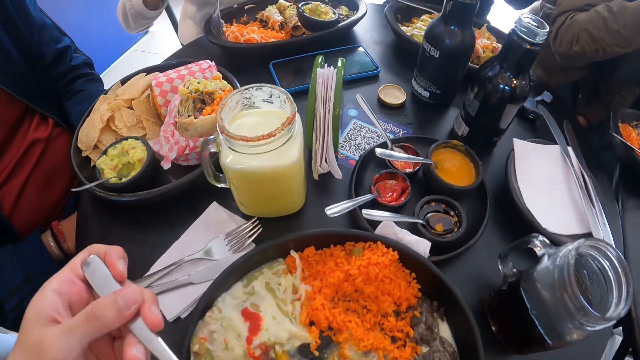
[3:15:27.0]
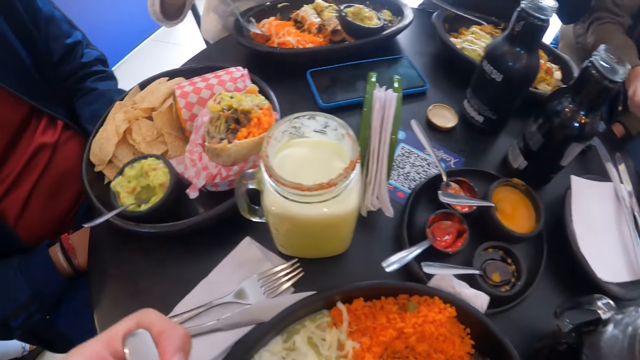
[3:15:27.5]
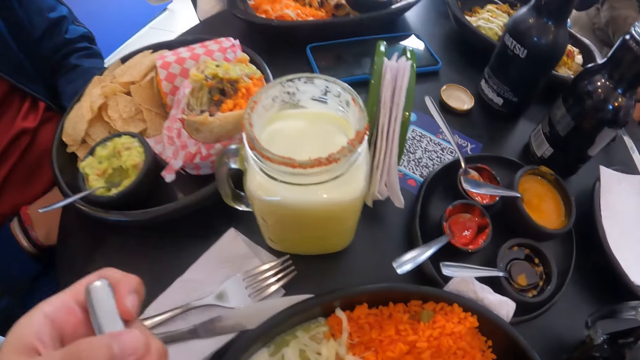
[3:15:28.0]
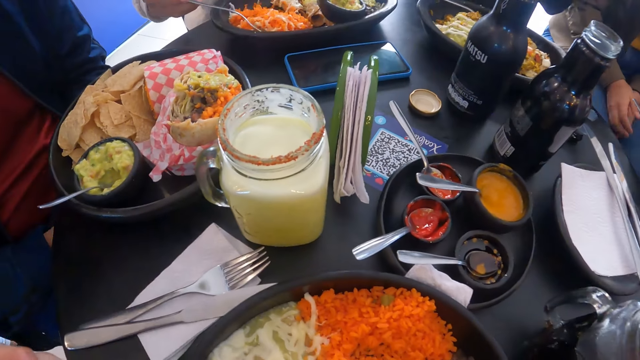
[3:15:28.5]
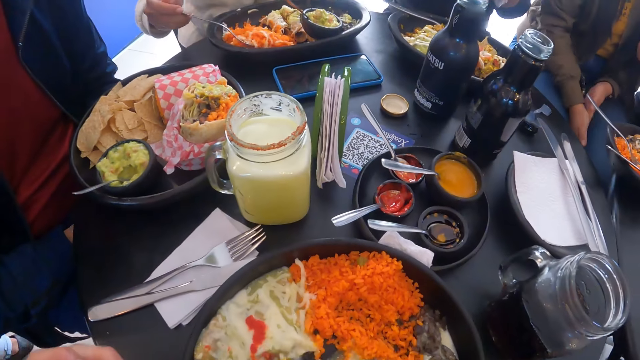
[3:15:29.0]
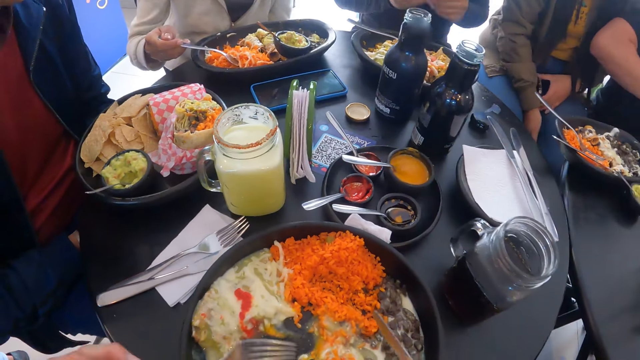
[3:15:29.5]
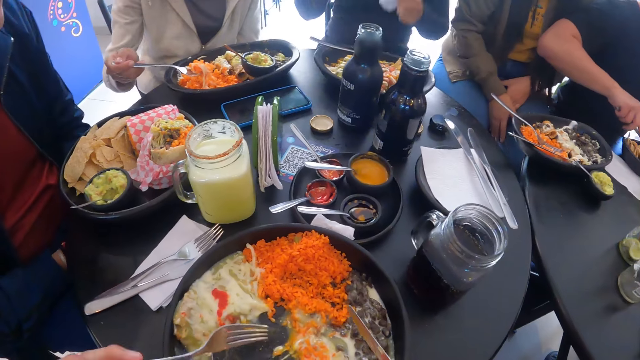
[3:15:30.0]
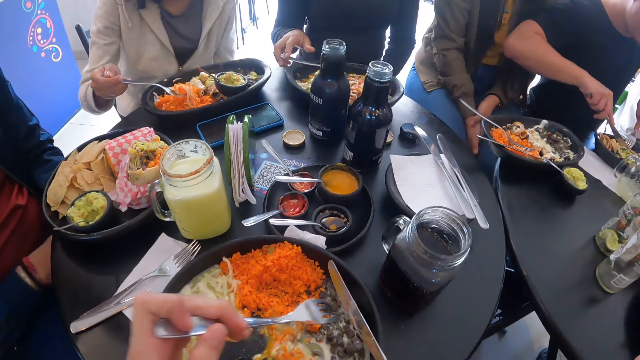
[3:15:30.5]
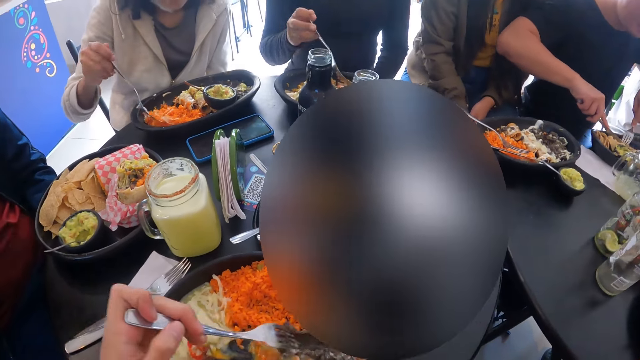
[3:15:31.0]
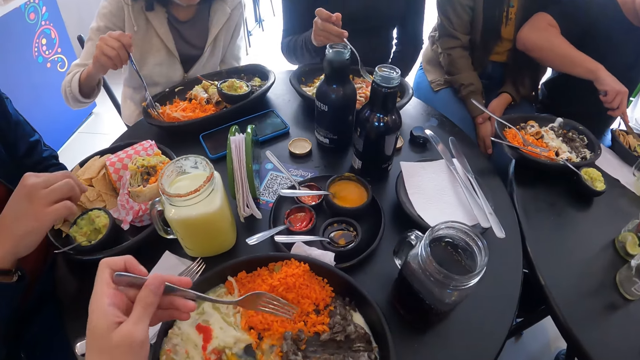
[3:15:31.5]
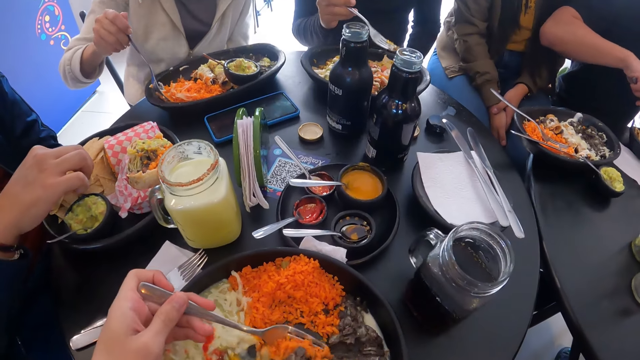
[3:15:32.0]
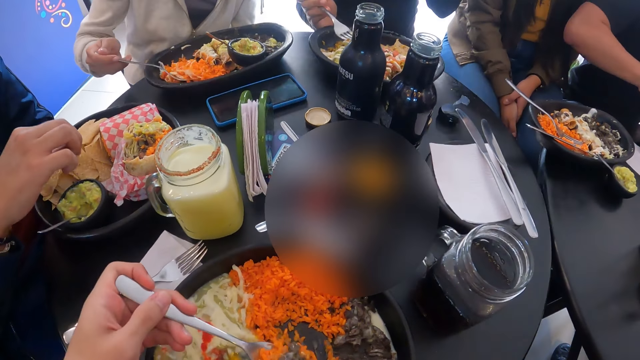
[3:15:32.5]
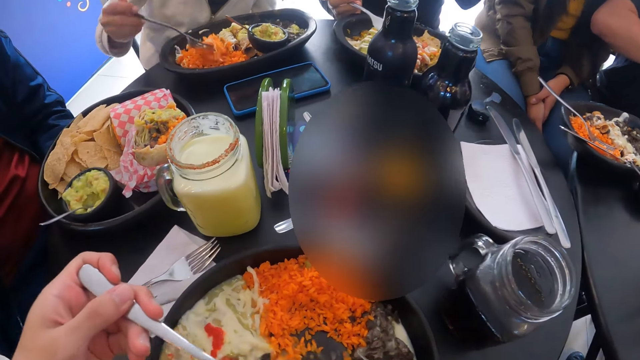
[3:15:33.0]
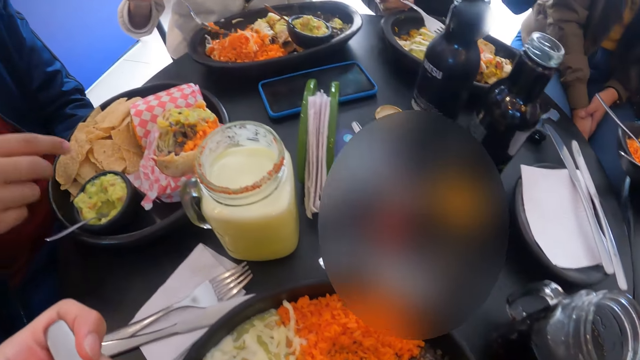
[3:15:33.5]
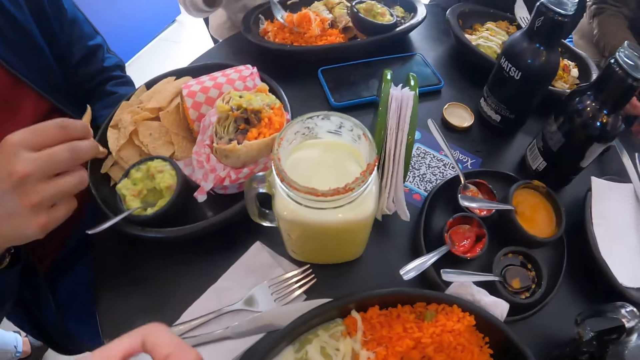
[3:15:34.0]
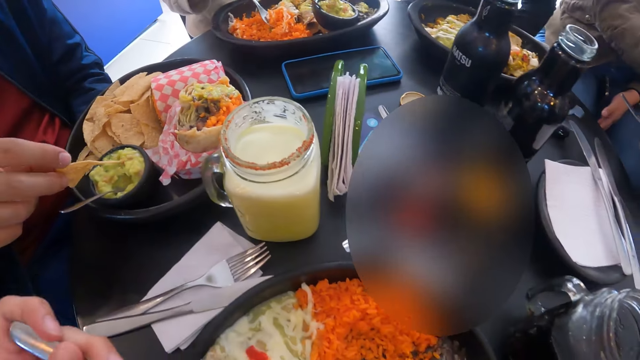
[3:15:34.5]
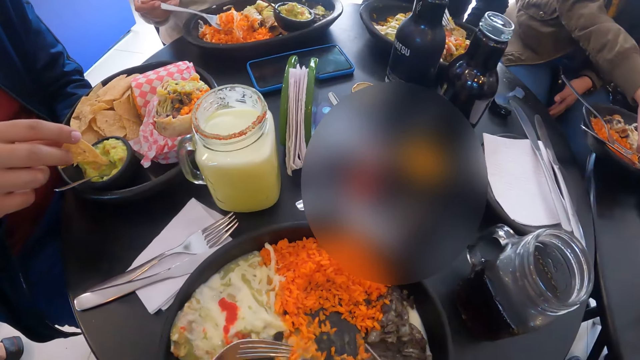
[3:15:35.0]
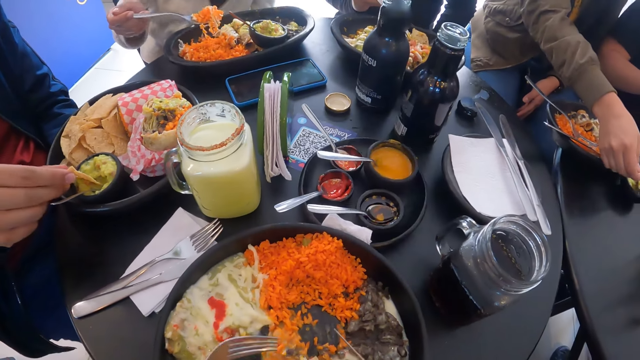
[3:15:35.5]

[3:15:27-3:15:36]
A woman scoops salad from the plate on the table with the fork in her right hand. The camera wearer eats the salad with the fork in his left hand. Another woman rubs both hands with the tissues. A man cuts the beef on the plate with a knife in his right hand. The second woman moves food on the plate on the table with the fork in her right hand. The camera wearer moves rice on the plate with the fork in his left hand. Another man picks a chip from the plate on the table with his right hand. The camera wearer scoops the rice and beans from the plate with the fork and knife in both hands. He eats the rice and beans with the fork in his left hand. The second man picks a chip from the plate on the table with his right hand. The second man dips the chip in the bowl of guacamole with both hands.

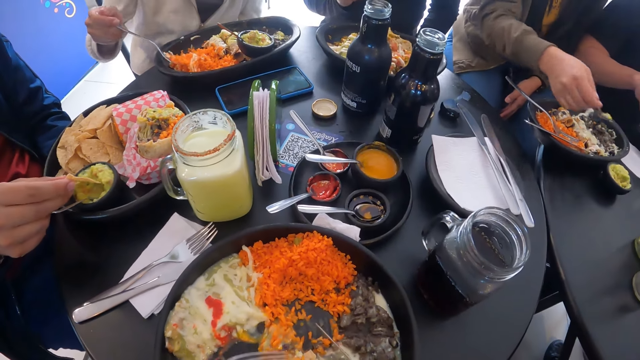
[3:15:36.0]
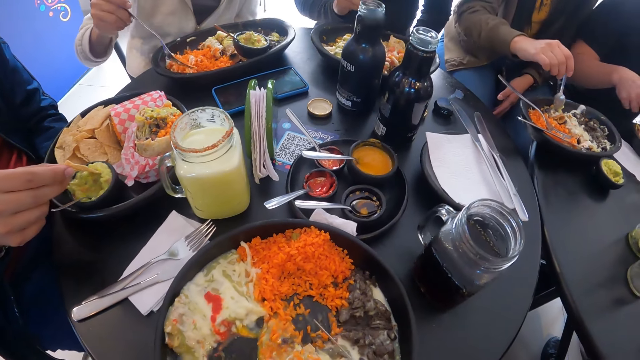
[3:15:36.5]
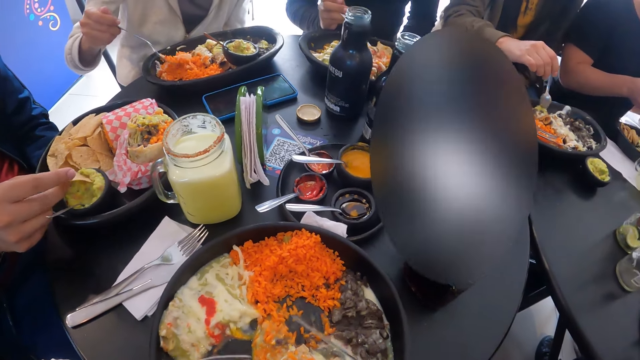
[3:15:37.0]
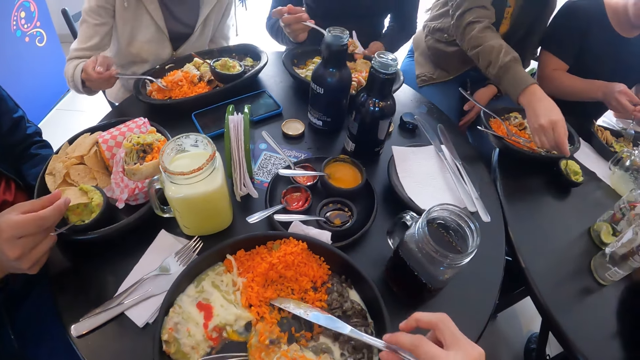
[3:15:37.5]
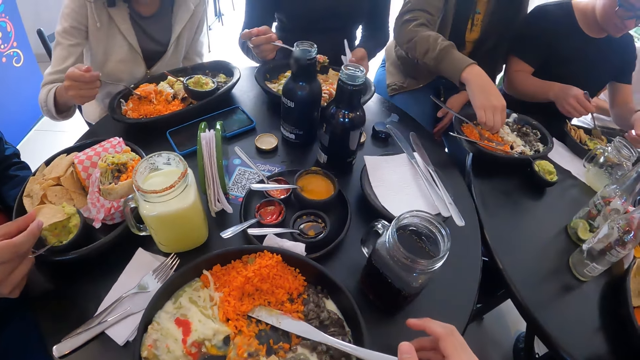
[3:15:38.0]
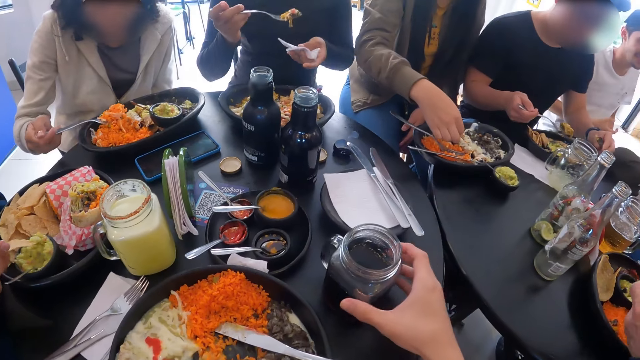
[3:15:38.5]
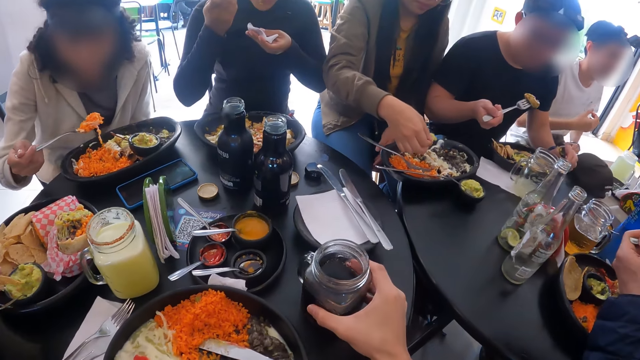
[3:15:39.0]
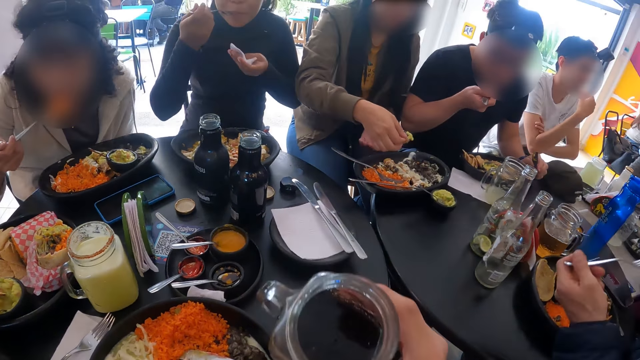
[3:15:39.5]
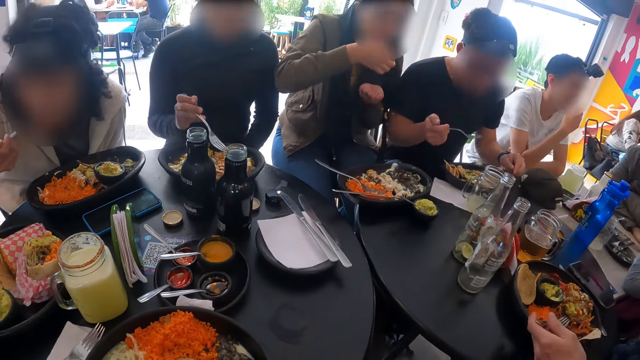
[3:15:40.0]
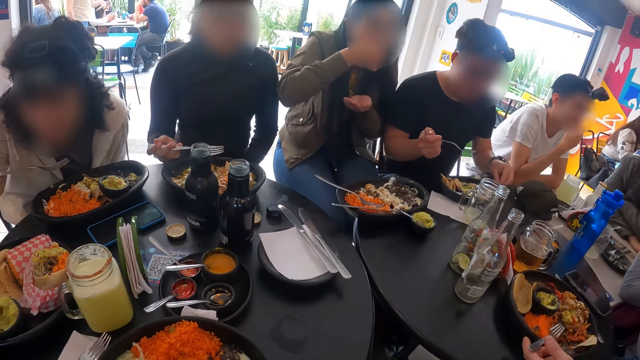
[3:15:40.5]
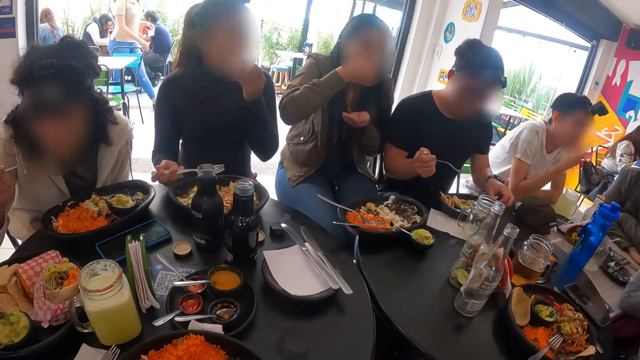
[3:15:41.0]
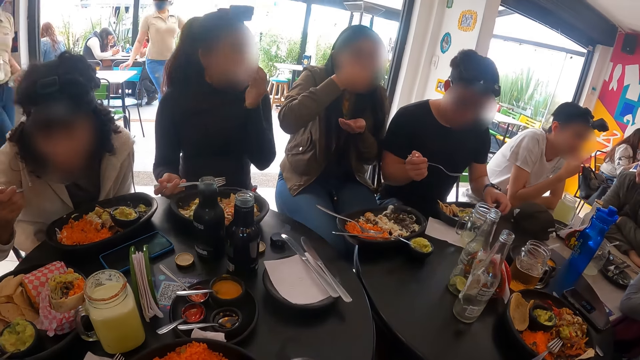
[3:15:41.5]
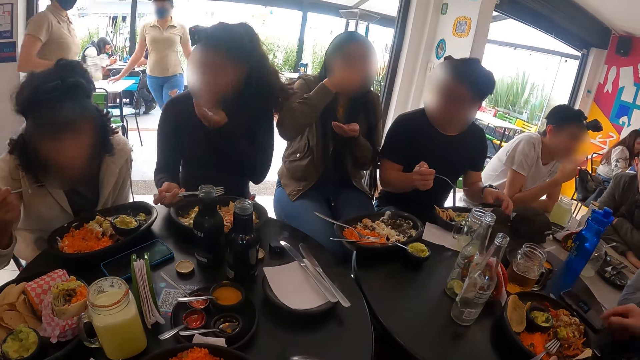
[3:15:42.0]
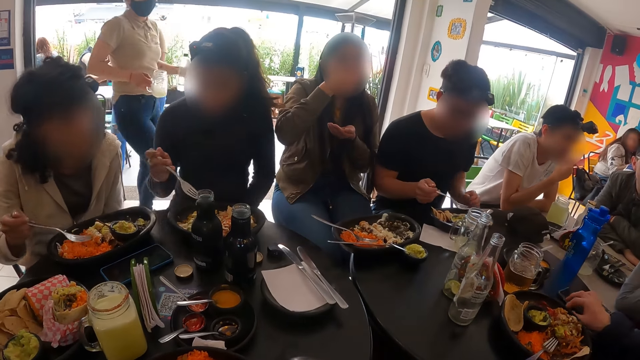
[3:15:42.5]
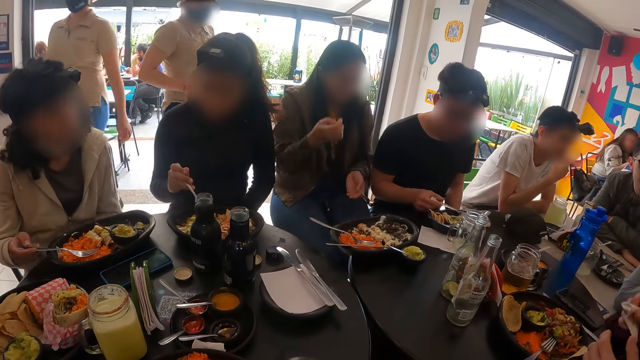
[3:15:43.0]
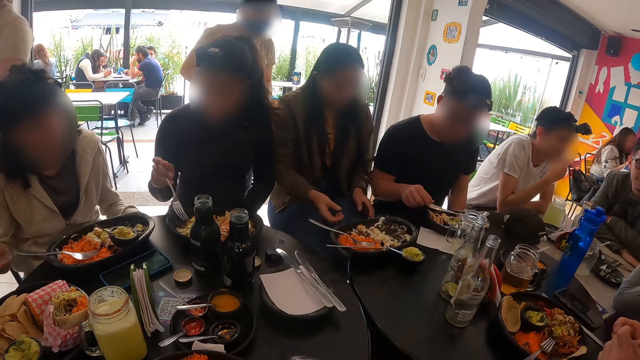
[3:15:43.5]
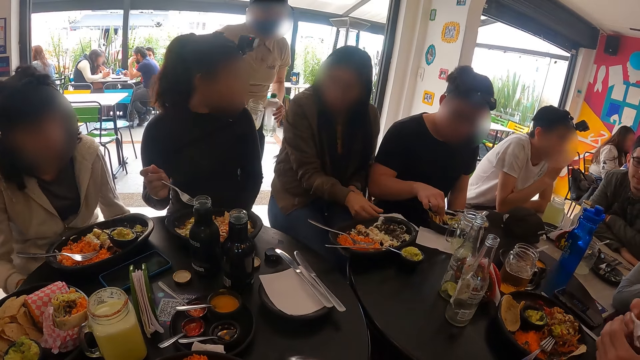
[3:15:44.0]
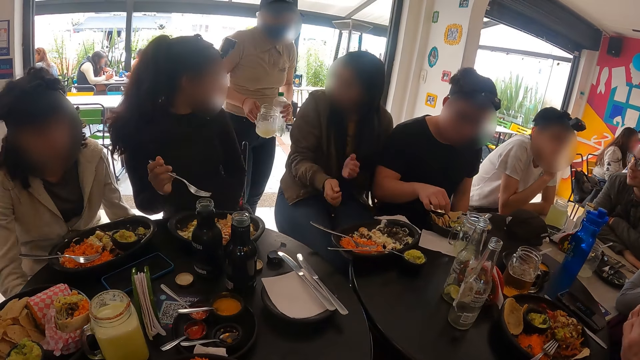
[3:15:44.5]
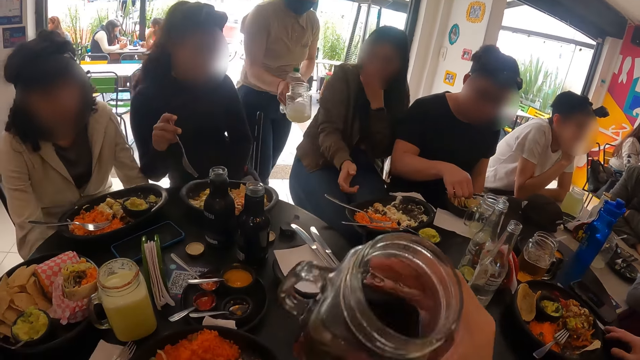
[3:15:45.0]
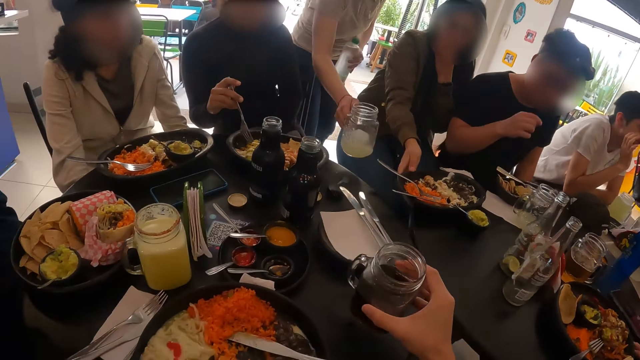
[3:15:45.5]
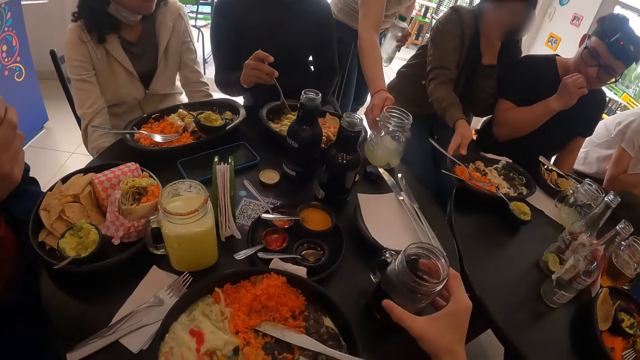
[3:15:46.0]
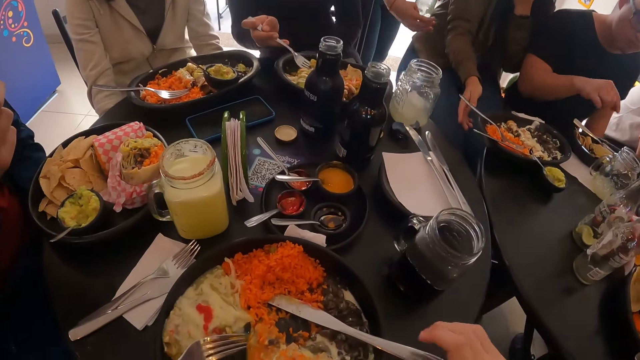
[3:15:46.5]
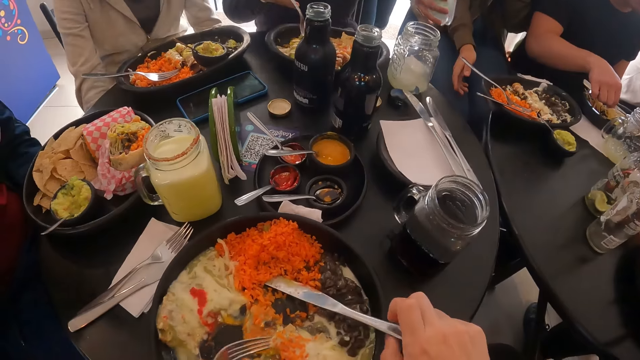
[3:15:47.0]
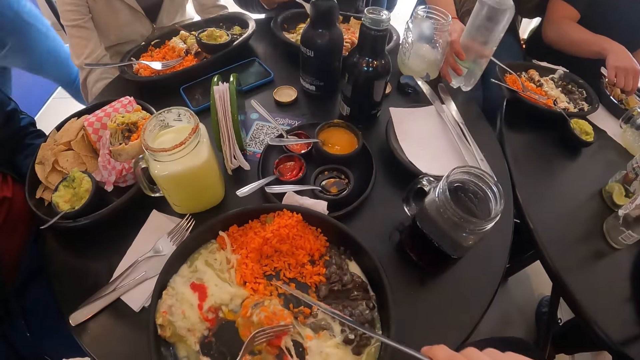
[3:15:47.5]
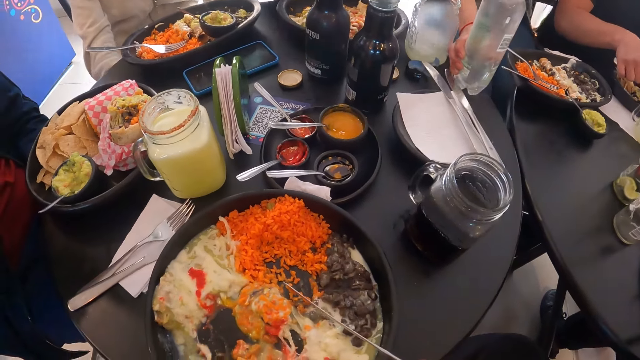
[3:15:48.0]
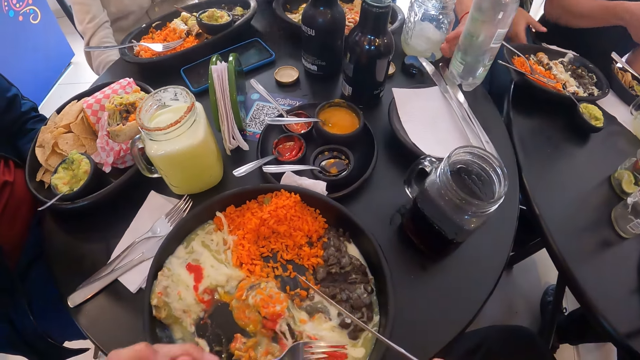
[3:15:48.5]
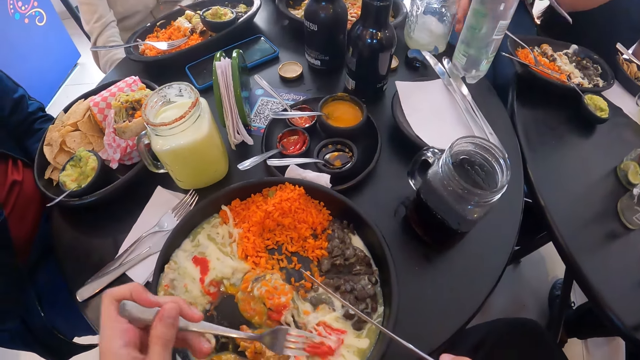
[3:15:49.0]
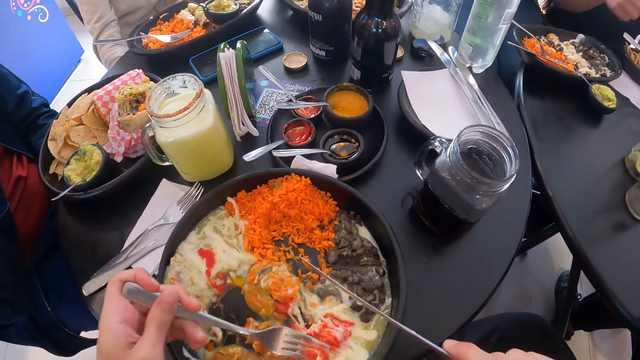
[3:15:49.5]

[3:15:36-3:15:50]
A man eats food. A woman picks the spoon in the bowl of guacamole with her right hand and pours the guacamole in the spoon on the plate with her right hand. Another woman scoops food with a spoon. A third woman scoops rice from the plate with the fork in her right hand. The first woman places the spoon in the bowl of guacamole on the table with her right hand. The camera wearer places the knife on the plate on the table with his right hand. The first woman picks the pastry on the plate with her right hand. Another man picks a pastry on the plate with a fork in his right hand and eats the pastry with the fork in his right hand. The camera wearer picks the cup from the table with his right hand. The third woman eats rice with the fork in her right hand. A fourth woman eats salad from the fork in her right hand. The camera wearer drinks from the cup in his right hand. The first woman eats the pastry with her right hand. The third woman wipes her mouth with the paper towel in her left hand and moves food on the plate with the fork in her right hand. The fourth woman places the fork on the plate with her right hand. The second man picks a chip from the plate on the table with his right hand. A fifth woman places a cup on the table with her right hand. The camera wearer places the cup on the table with his right hand. The second man eats the chip with his right hand. The fifth woman serves drink on the table. The fifth woman passes the plastic bottle to her right hand with her left hand. The camera wearer picks the knife from the plate on the table with his right hand. The second man picks a chip from the plate on the table with his right hand. The fifth woman places the plastic bottle on the table with her right hand. The camera wearer moves the salad on the plate on the table with the fork in his left hand. The first woman picks the paper towel on the table with her right hand.
